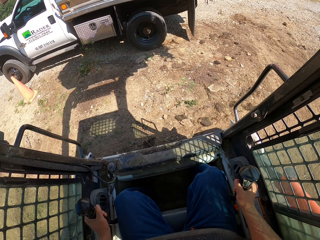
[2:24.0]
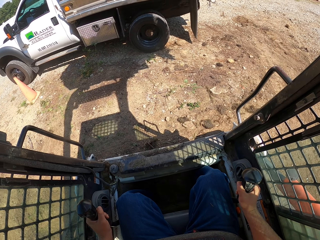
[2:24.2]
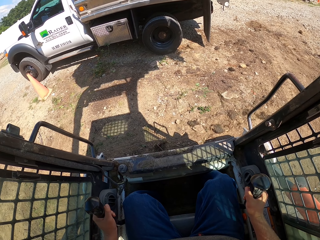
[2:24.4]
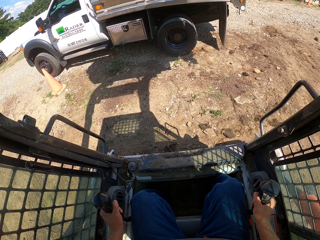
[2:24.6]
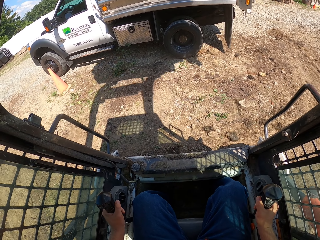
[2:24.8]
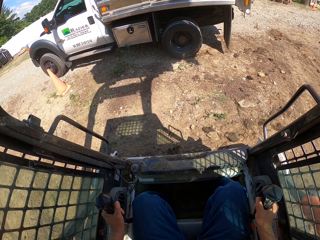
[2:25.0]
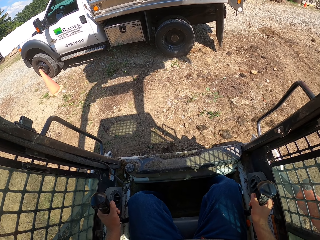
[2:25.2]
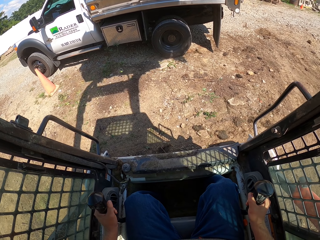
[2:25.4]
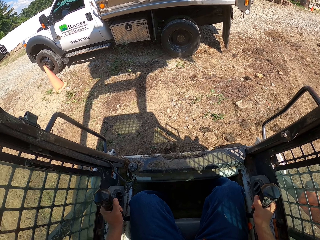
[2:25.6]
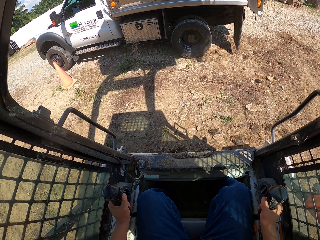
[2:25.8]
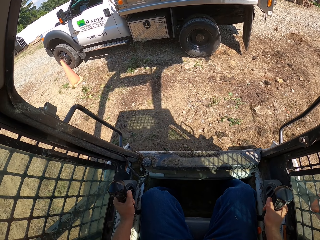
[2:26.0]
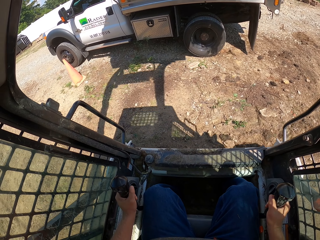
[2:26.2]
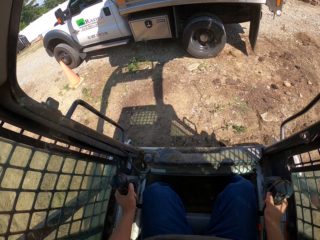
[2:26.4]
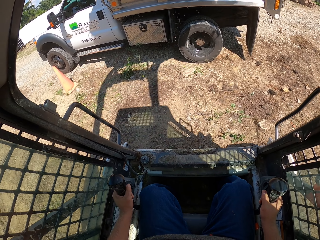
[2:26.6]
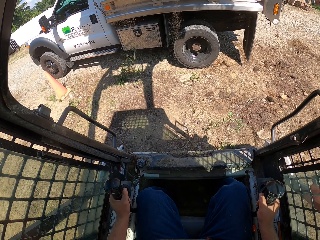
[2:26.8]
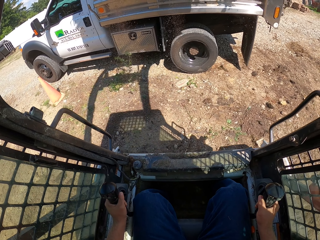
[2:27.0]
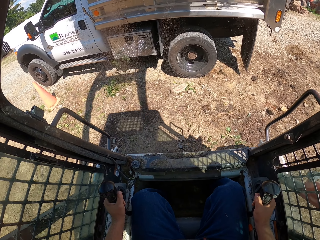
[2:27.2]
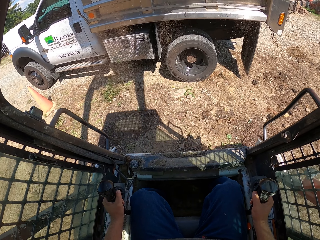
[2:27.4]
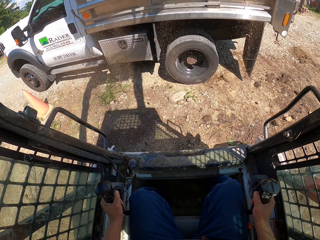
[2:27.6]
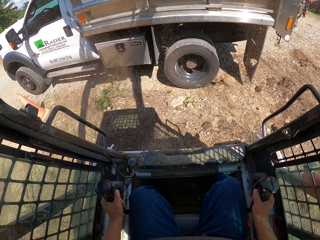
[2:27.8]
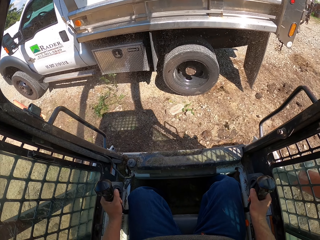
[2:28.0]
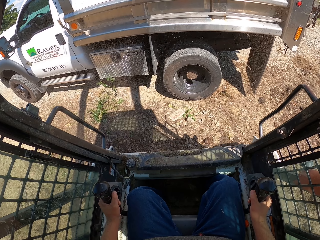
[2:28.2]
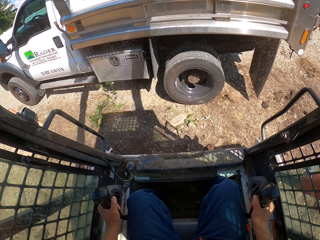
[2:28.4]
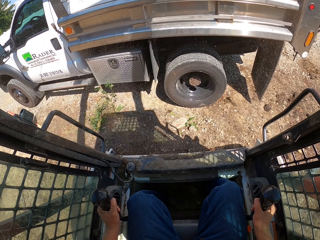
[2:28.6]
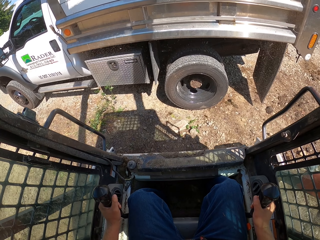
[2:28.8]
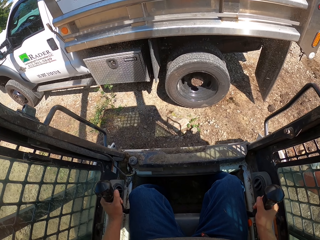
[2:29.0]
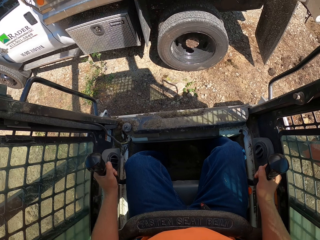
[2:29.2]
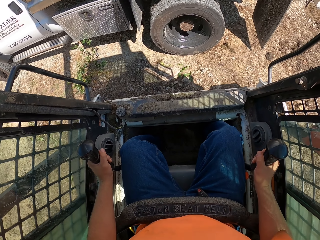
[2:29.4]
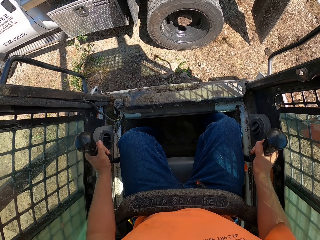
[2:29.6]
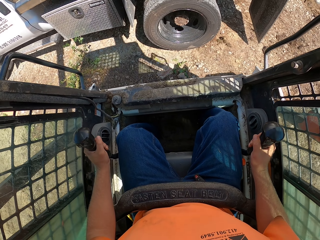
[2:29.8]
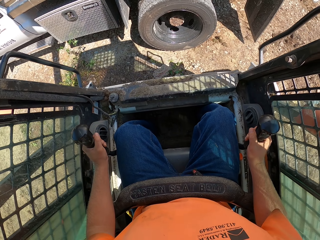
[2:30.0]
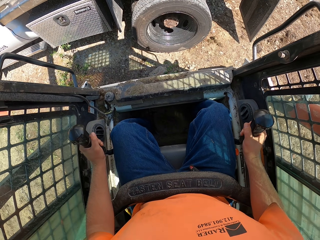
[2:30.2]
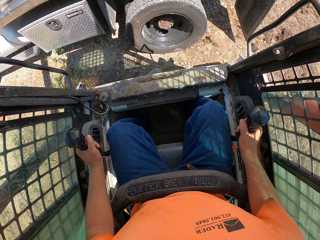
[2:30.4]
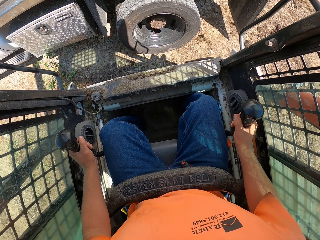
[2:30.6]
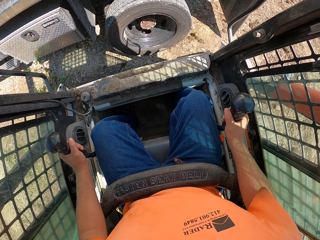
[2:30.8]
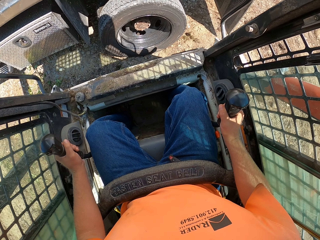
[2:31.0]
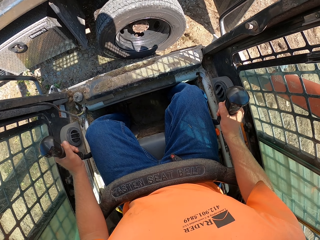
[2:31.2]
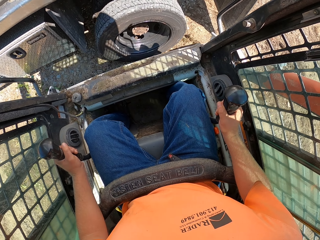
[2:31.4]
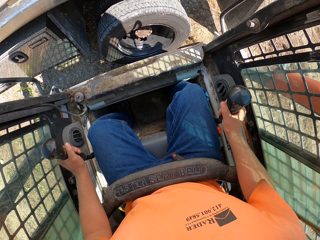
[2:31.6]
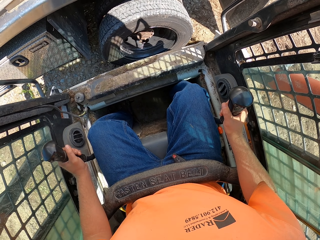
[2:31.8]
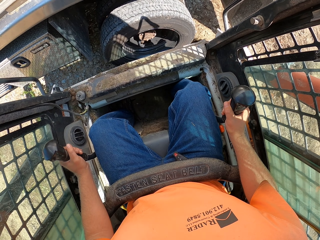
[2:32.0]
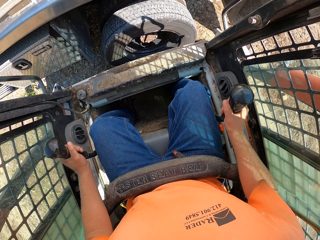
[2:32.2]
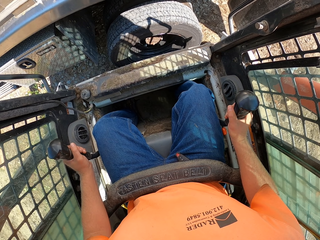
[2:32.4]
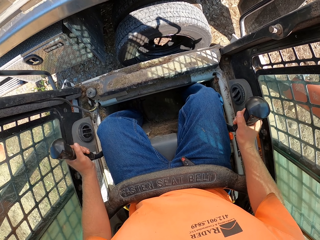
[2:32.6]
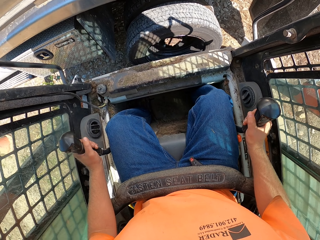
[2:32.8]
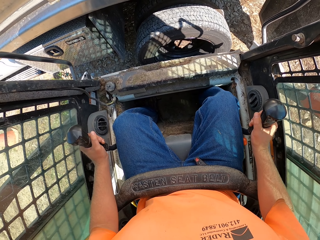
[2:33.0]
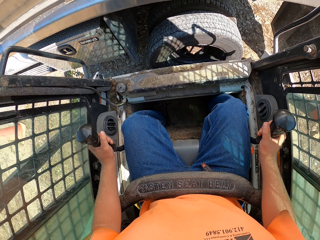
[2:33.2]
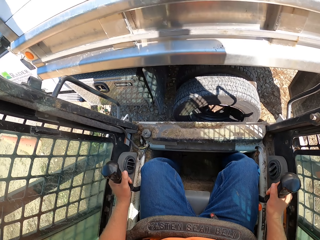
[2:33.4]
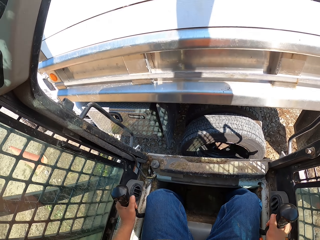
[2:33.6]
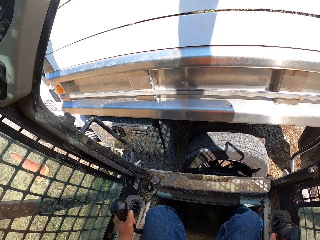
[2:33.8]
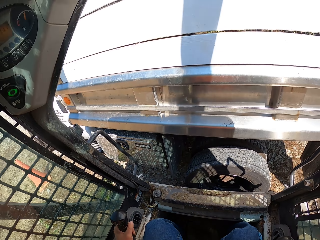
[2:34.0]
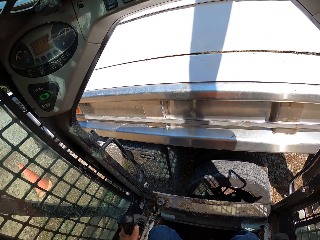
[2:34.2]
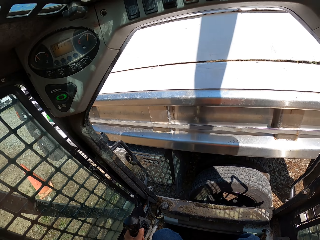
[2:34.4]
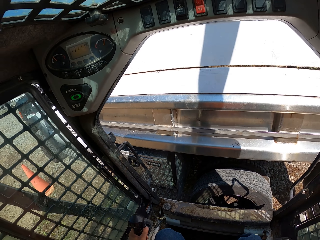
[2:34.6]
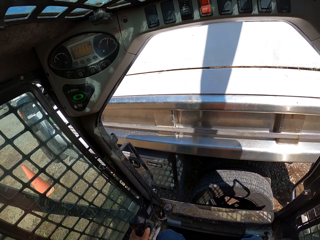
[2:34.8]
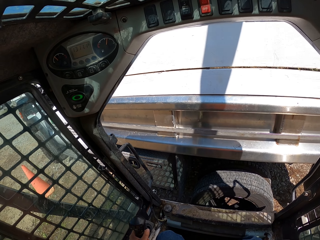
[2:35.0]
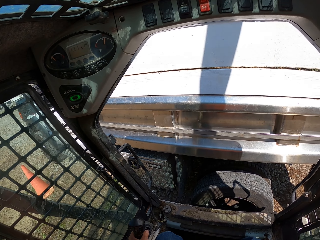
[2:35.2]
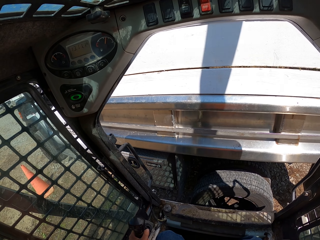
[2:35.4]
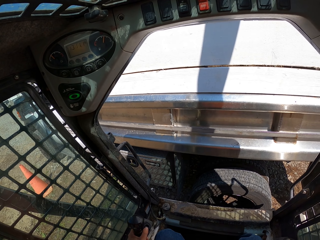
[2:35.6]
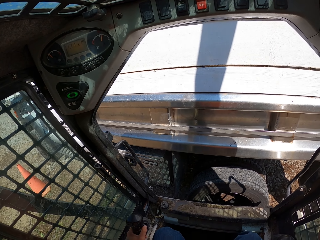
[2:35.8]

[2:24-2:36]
The camera wearer pours the soil in the car. They move the excavator. They dump the mulch in the trunk with the mulching tractor.

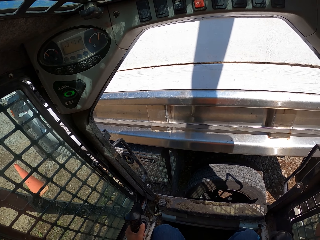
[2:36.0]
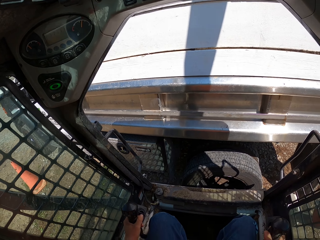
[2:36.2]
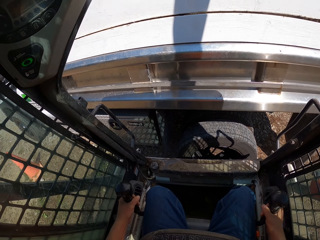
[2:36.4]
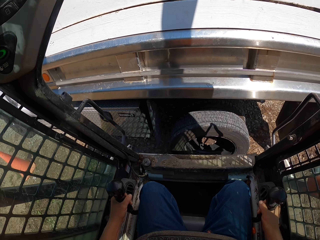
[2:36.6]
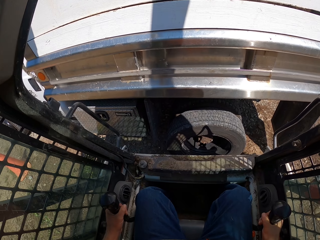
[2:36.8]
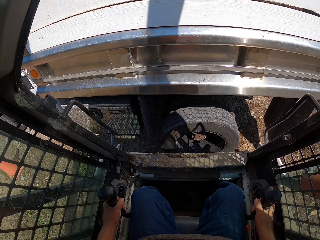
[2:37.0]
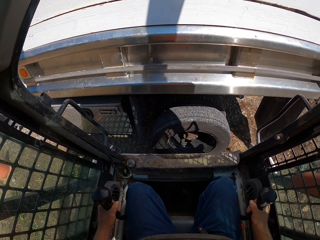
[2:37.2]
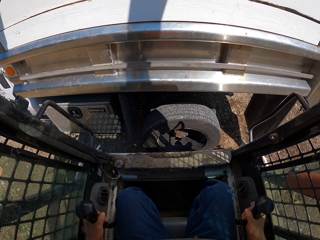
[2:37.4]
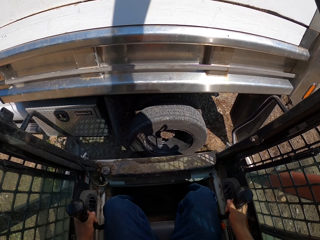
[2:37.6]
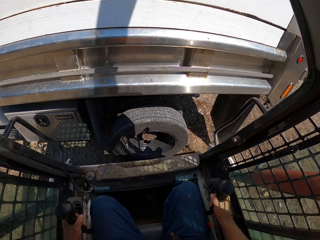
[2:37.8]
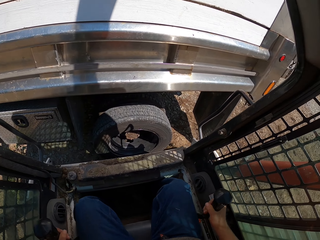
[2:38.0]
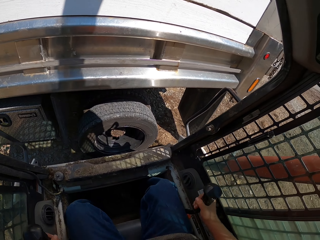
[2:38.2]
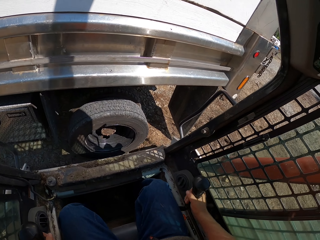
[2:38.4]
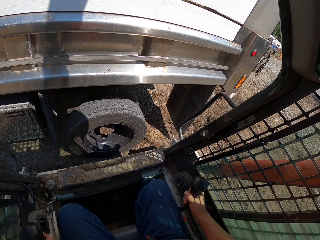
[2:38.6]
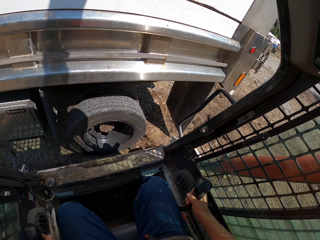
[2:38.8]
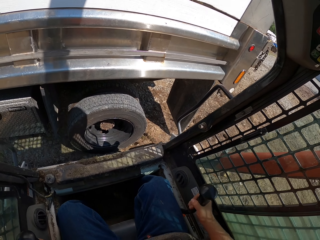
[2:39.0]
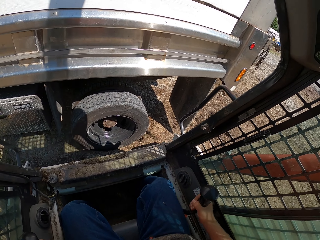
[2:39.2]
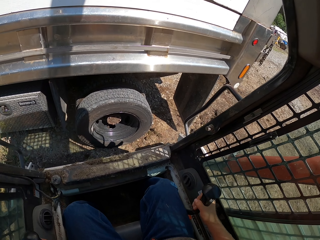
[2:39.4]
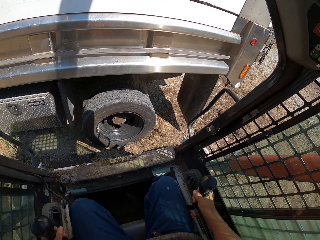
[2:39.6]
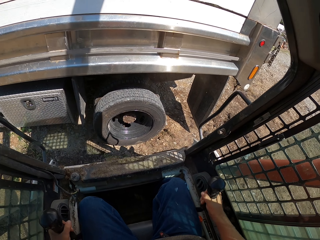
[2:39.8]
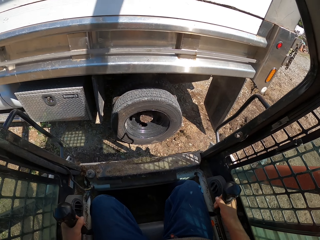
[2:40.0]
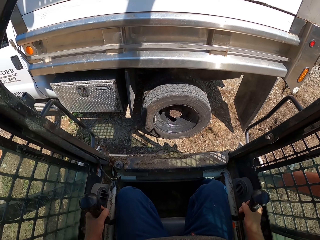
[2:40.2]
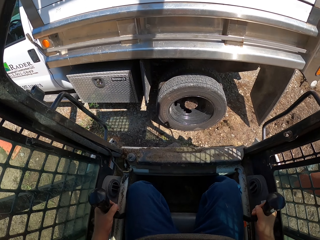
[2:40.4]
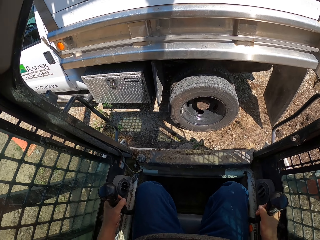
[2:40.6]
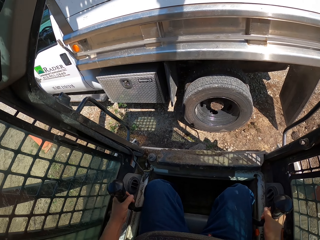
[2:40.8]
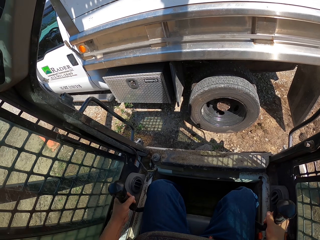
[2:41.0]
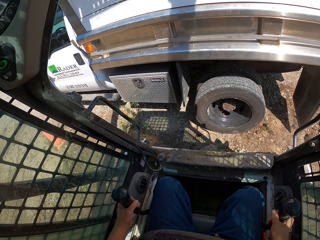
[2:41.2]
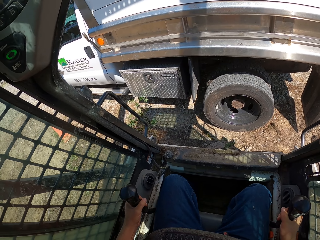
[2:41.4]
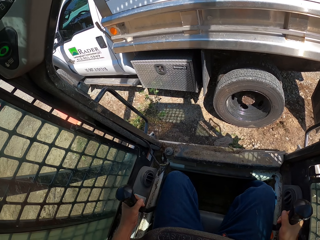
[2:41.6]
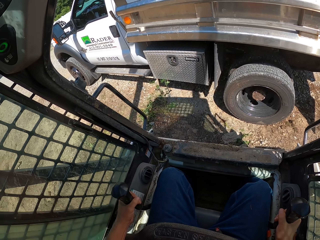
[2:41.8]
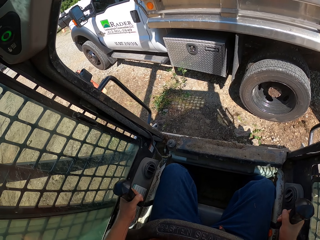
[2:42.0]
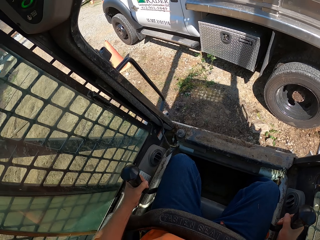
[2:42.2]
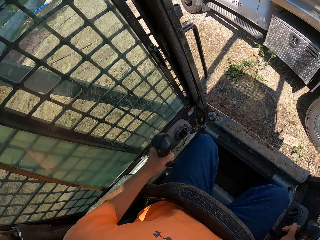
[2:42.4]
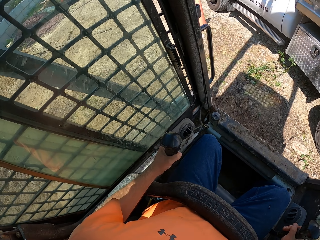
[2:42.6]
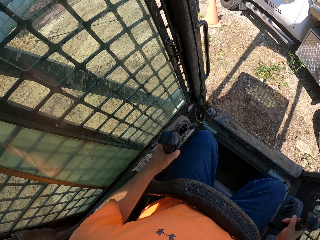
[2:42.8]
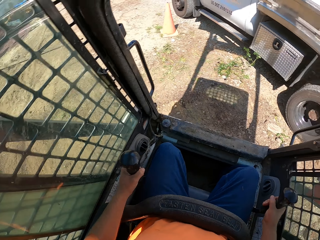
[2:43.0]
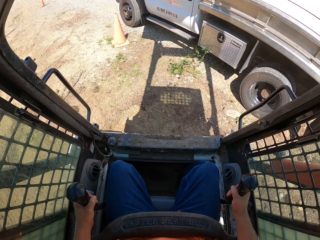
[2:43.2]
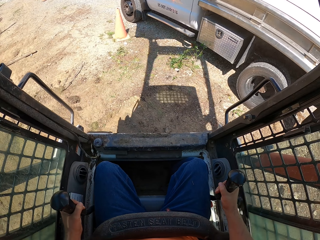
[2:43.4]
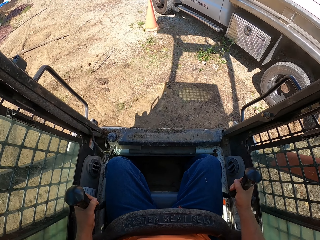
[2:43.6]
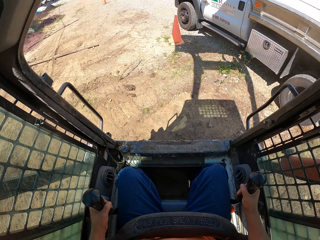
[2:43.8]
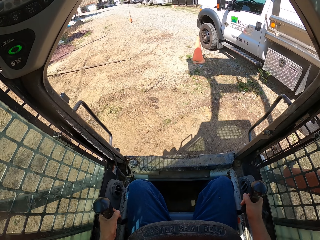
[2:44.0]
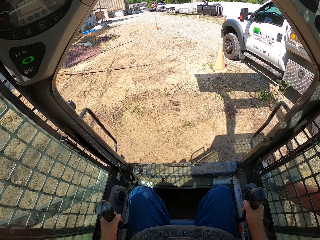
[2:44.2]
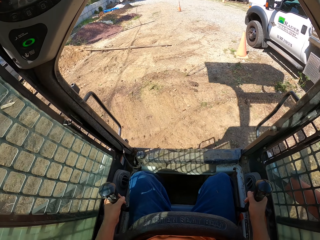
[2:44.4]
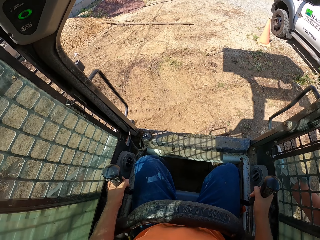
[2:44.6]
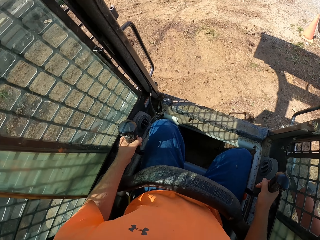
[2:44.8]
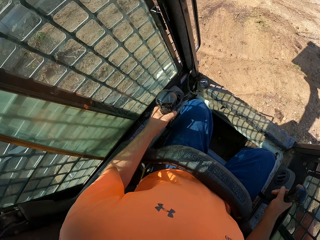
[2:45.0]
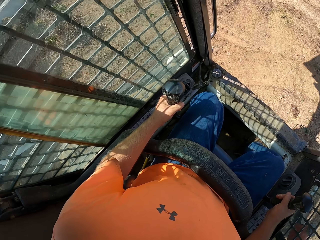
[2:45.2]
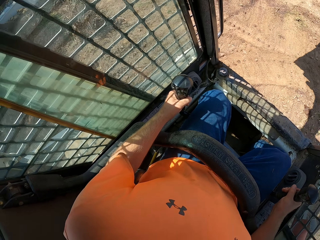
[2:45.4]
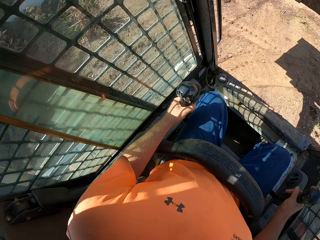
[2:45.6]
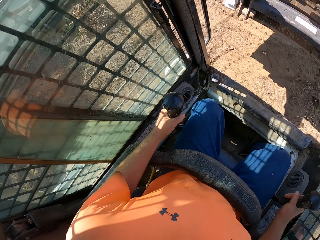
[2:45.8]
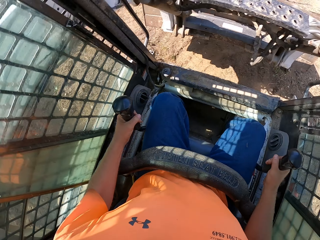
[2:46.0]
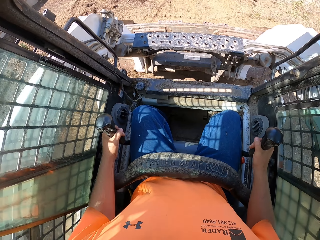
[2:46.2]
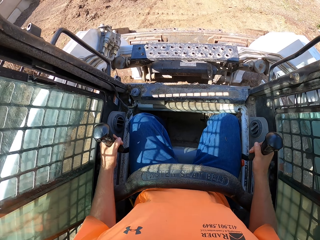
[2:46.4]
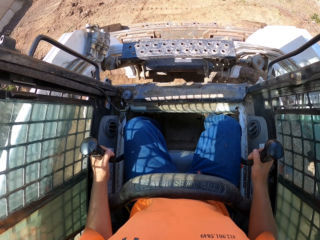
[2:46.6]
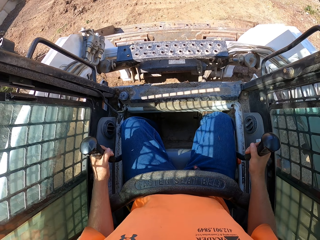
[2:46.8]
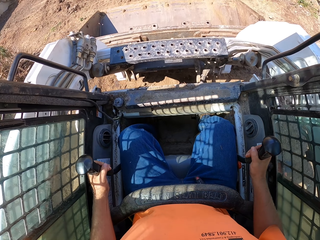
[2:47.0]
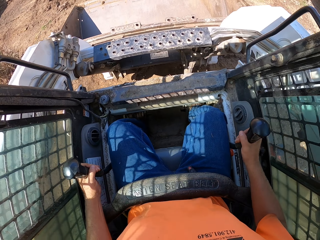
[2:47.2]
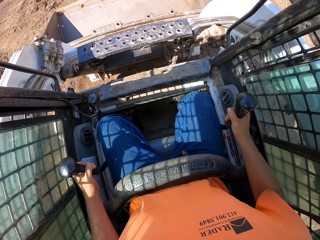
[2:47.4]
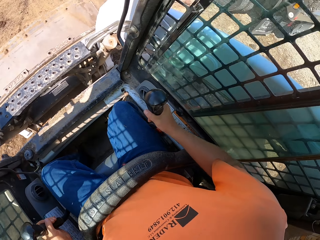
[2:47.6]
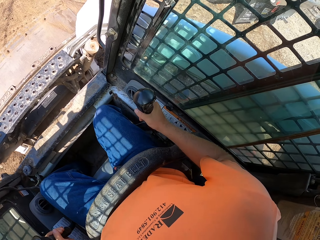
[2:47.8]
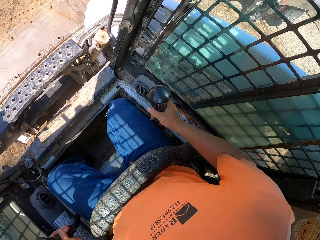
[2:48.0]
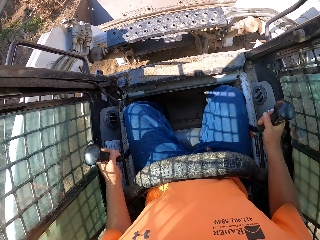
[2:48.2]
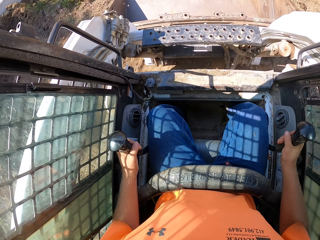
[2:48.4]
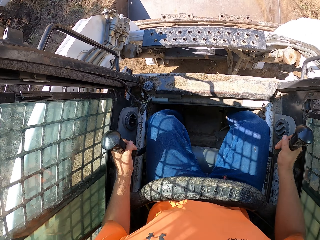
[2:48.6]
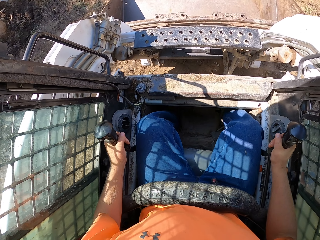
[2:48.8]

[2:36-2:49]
The camera wearer pours the soil in the car. They turn the excavator. They drop down the excavator.
